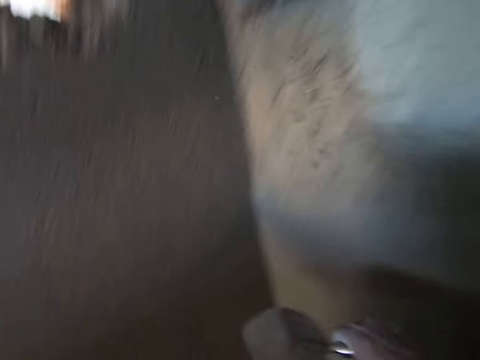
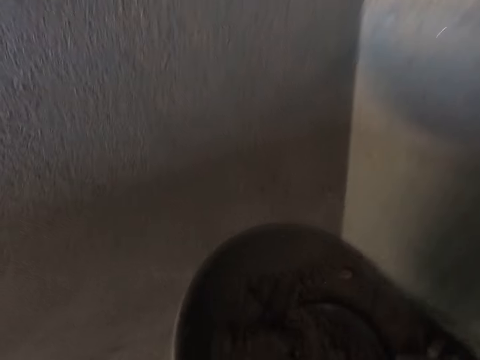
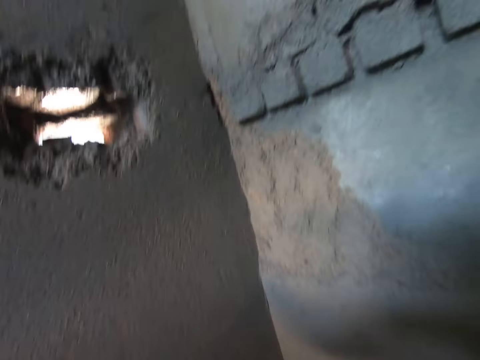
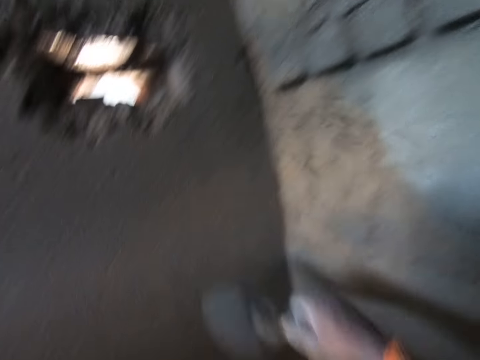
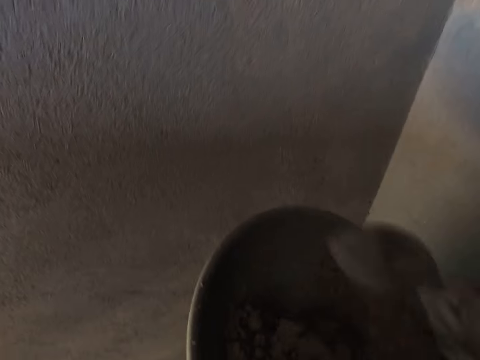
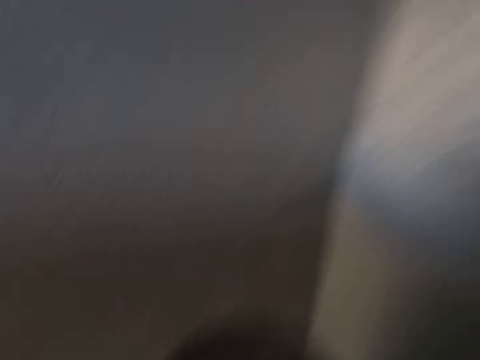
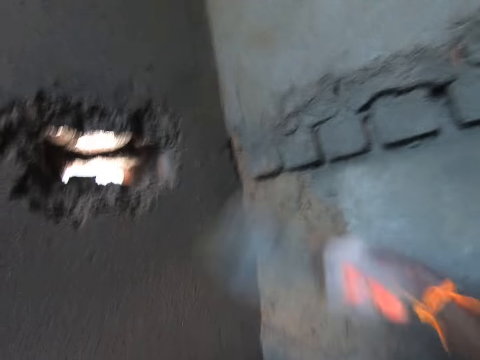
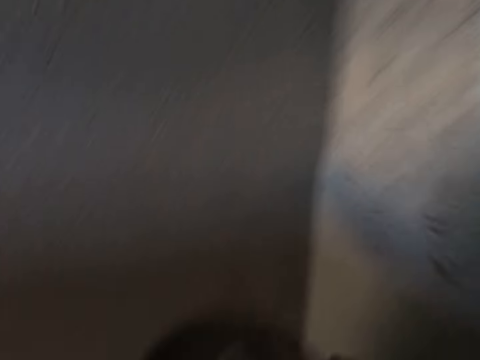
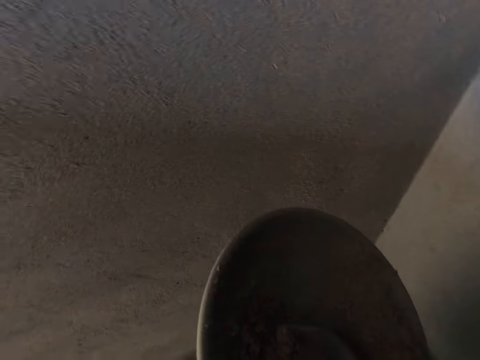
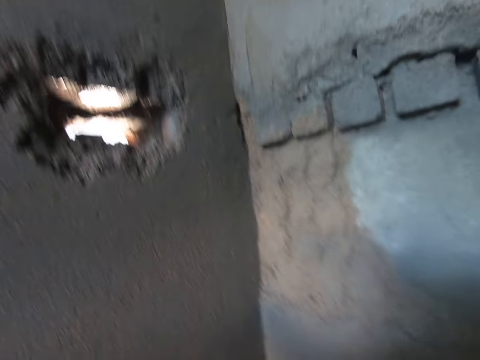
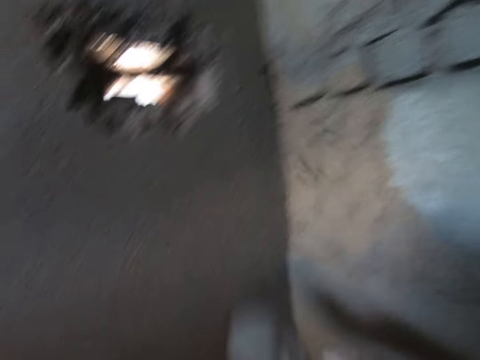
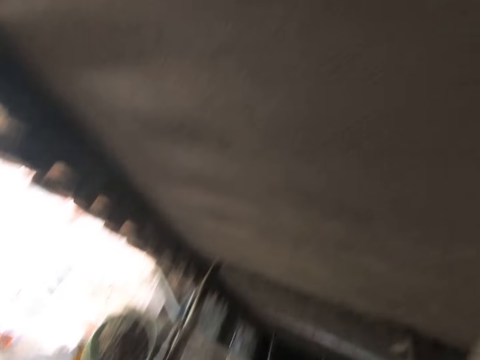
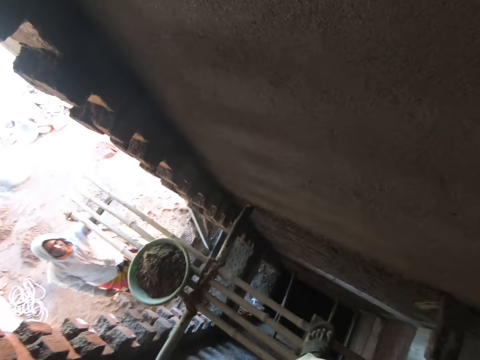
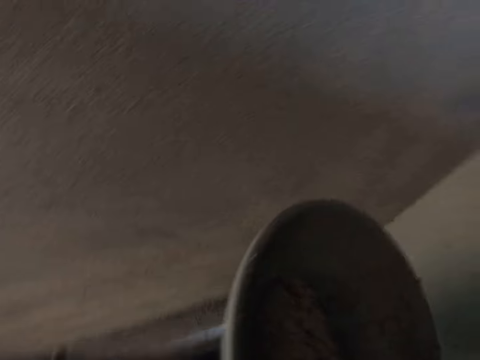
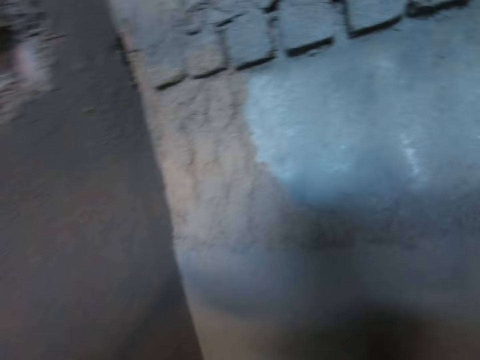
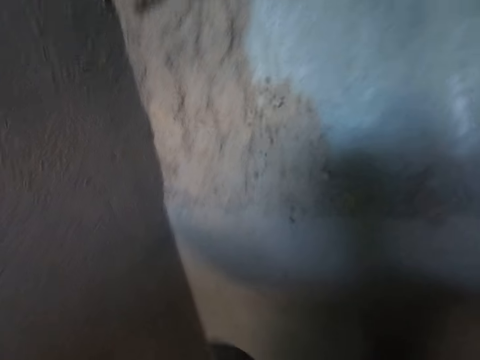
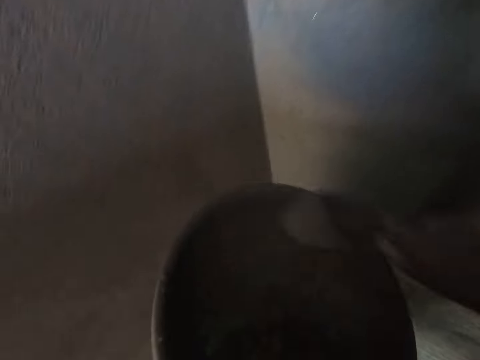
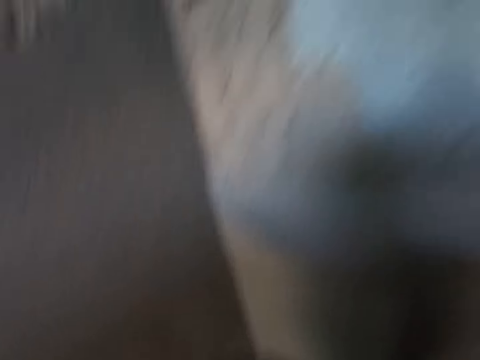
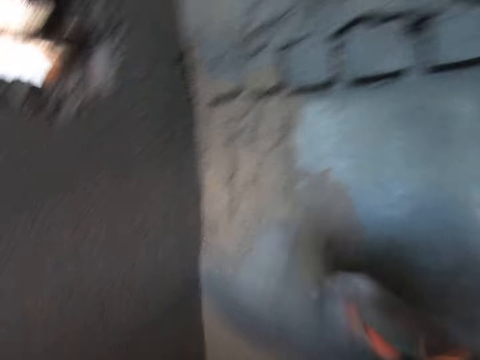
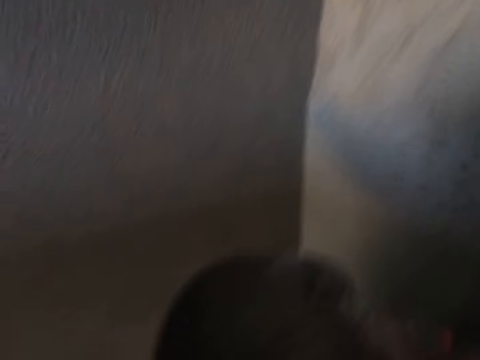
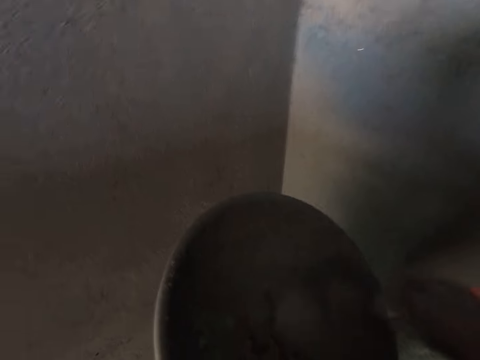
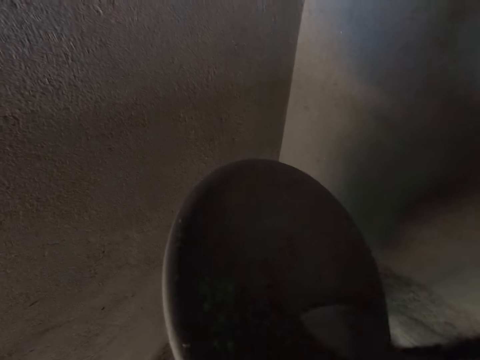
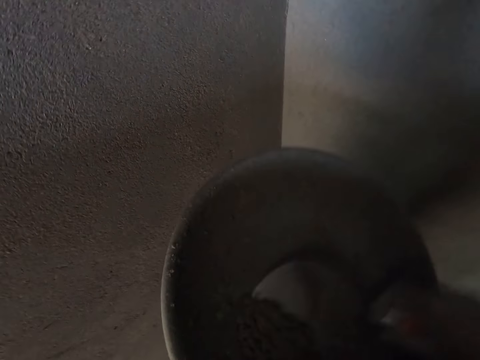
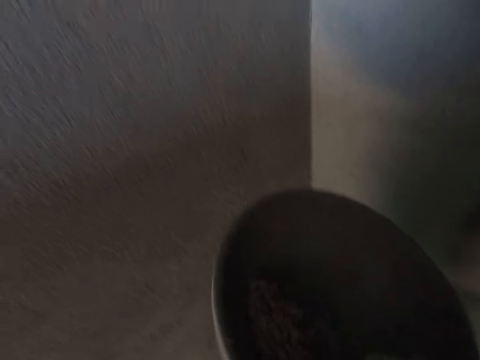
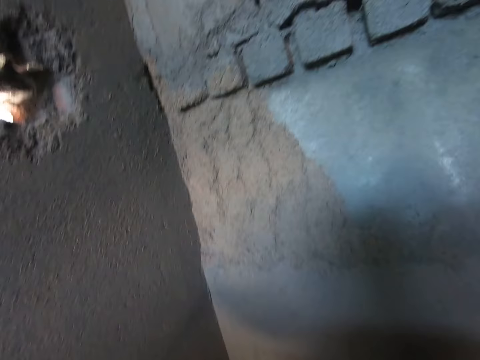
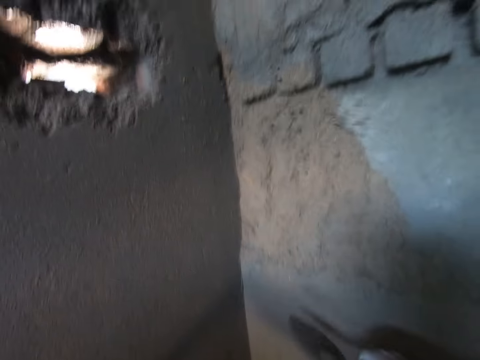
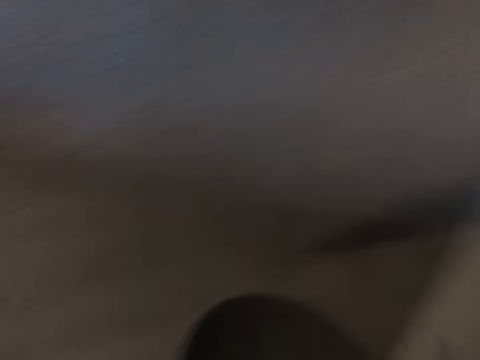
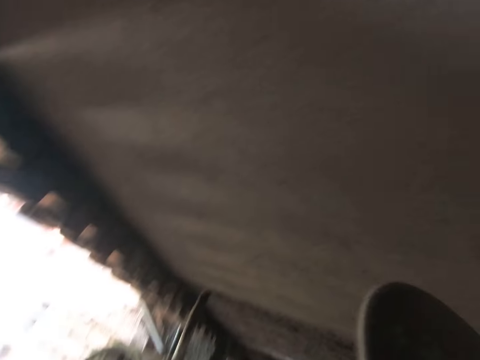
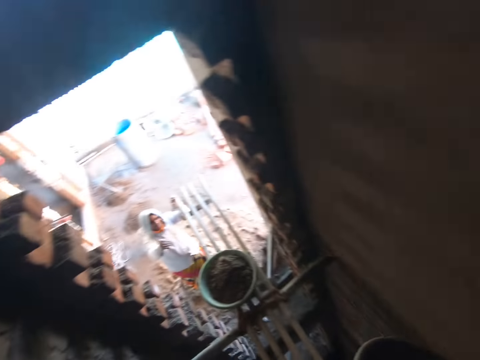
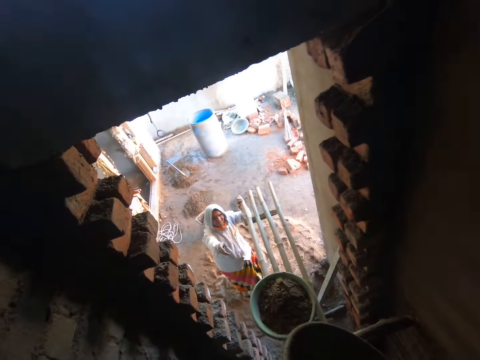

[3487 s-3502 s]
The camera wearer throws mortar on the wall with the trowel in his right hand. He scoops the mortar from the head pan with the trowel in his right hand. He throws the mortar on the wall with the trowel in his right hand. He scoops the mortar from the head pan with the trowel in his right hand. He throws the mortar on the wall with the trowel in his right hand. He scoops the mortar from the head pan with the trowel in his right hand. He throws the mortar on the wall with the trowel in his right hand. He scoops the mortar from the head pan with the trowel in his right hand. He throws the mortar on the wall with the trowel in his right hand. He scoops the mortar from the head pan with the trowel in his right hand. He throws the mortar on the wall with the trowel in his right hand. He scoops the mortar from the head pan with the trowel in his right hand. He throws the mortar on the wall with the trowel in his right hand.

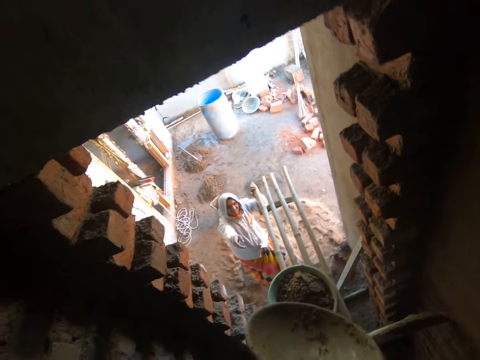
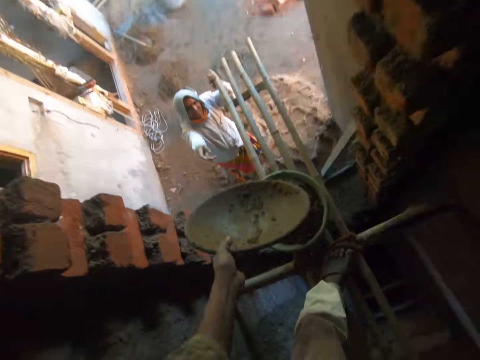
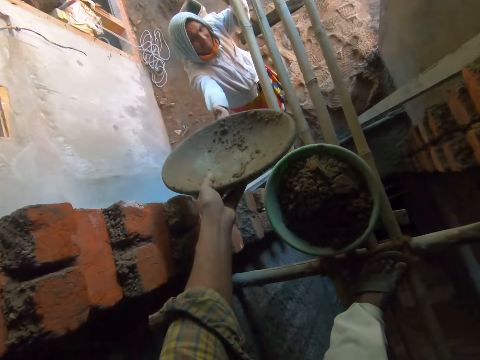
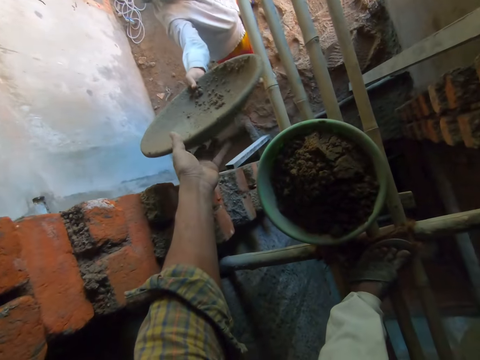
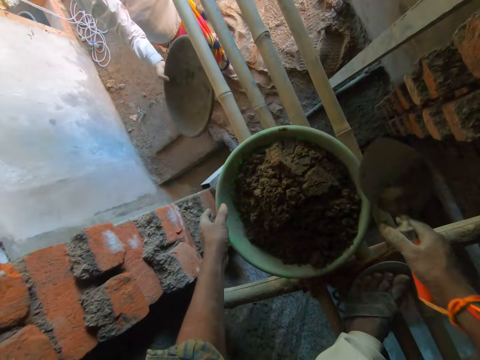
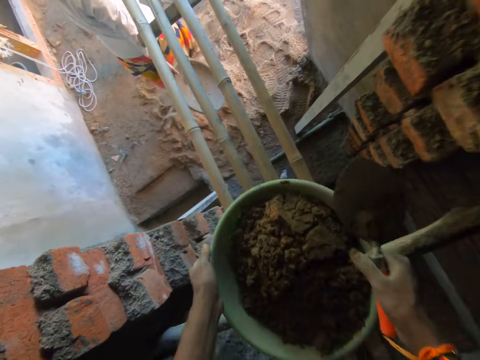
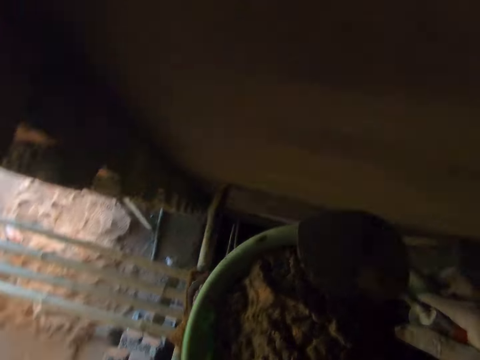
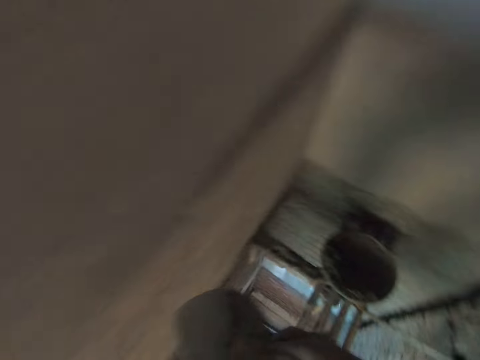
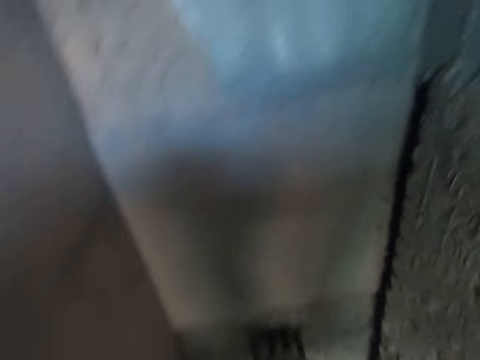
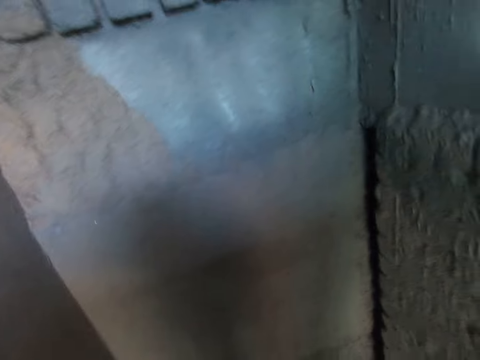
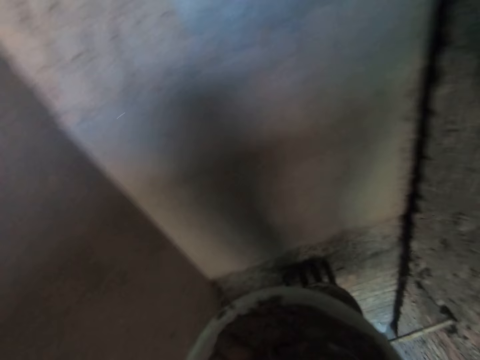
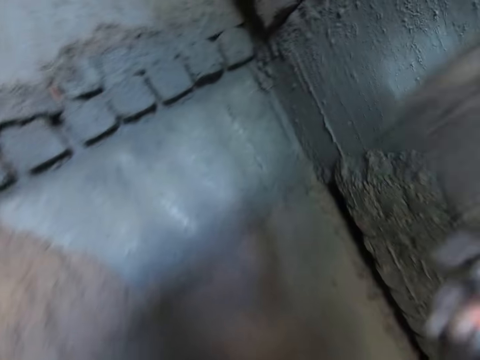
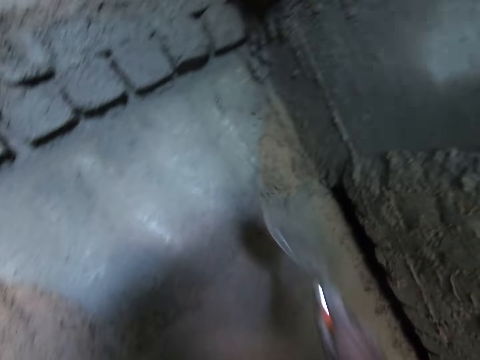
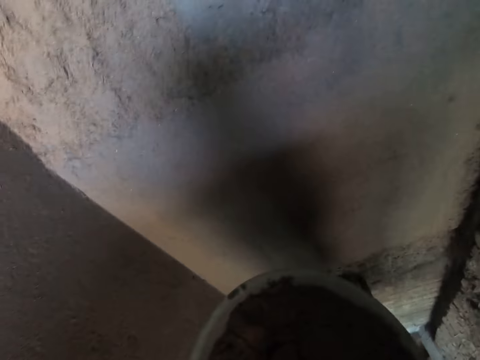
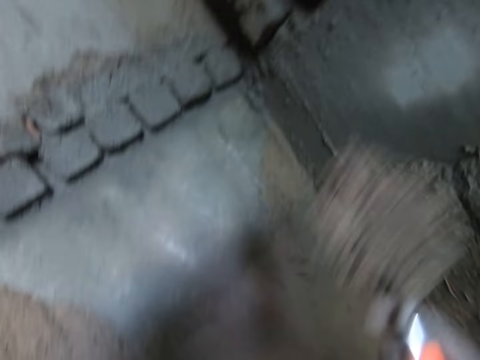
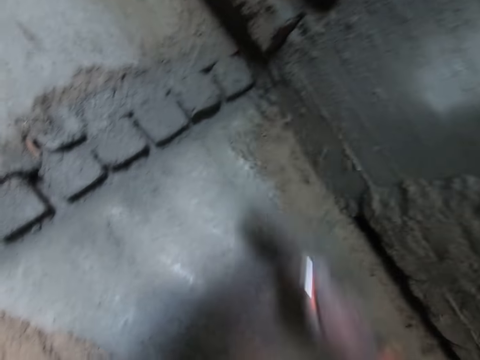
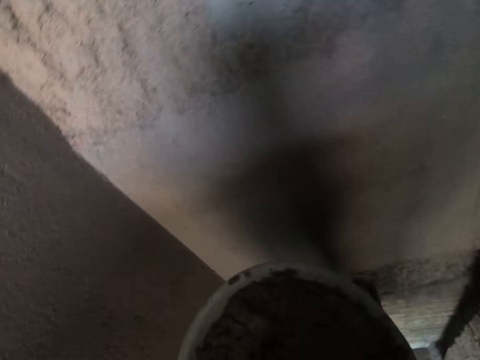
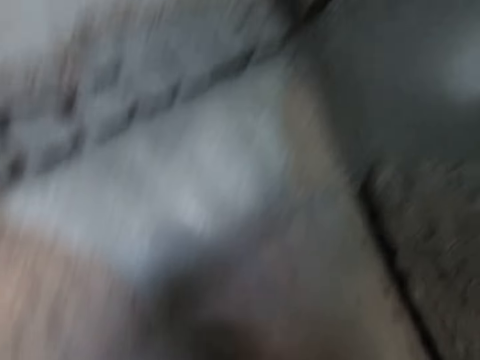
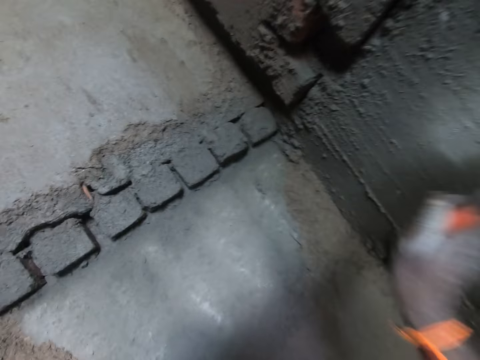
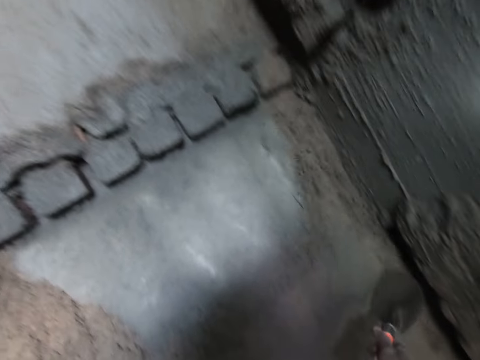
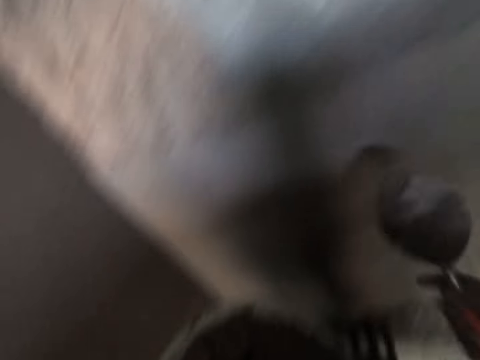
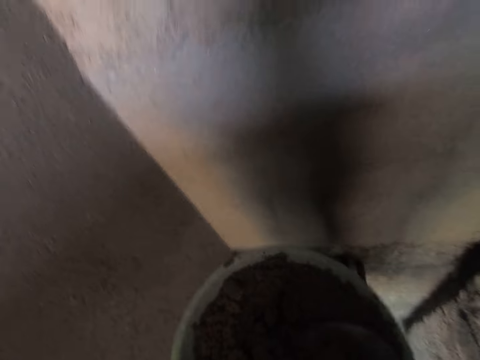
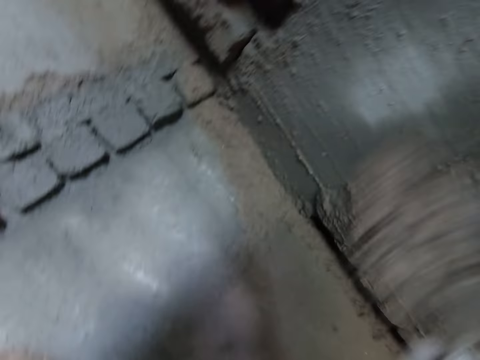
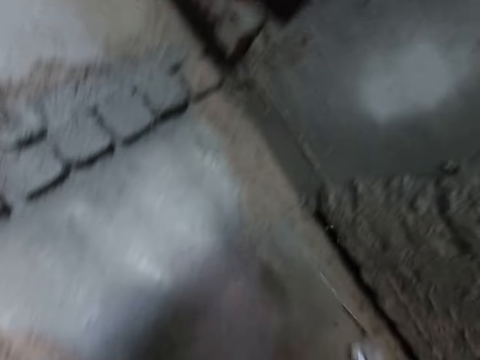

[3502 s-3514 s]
The camera wearer passes the head pan to a woman with his left hand. He picks up the head pan from the bamboo sticks with both hands. He scoops mortar from the head pan with the trowel in his right hand. He throws the mortar on the wall with the trowel in his right hand. He scoops the mortar from the head pan with the trowel in his right hand. He throws the mortar on the wall with the trowel in his right hand. He scoops the mortar from the head pan with the trowel in his right hand. He throws the mortar on the wall with the trowel in his right hand. He scoops the mortar from the head pan with the trowel in his right hand. He throws the mortar on the wall with the trowel in his right hand.
